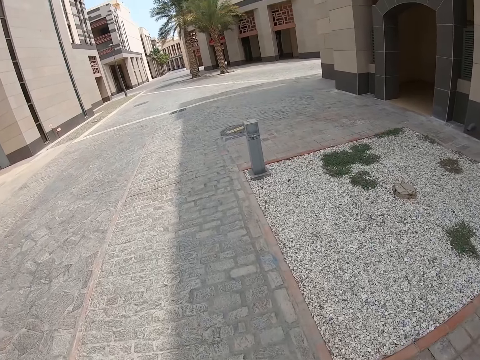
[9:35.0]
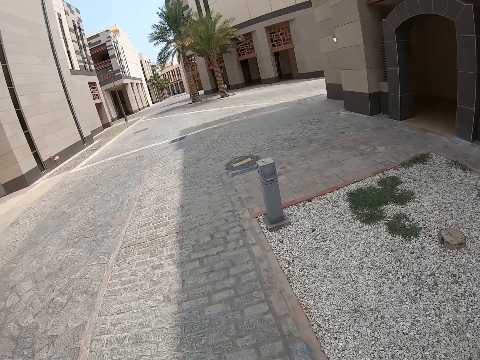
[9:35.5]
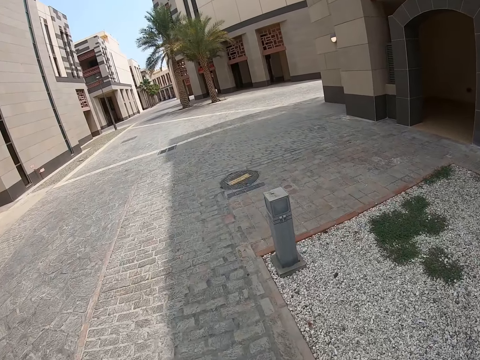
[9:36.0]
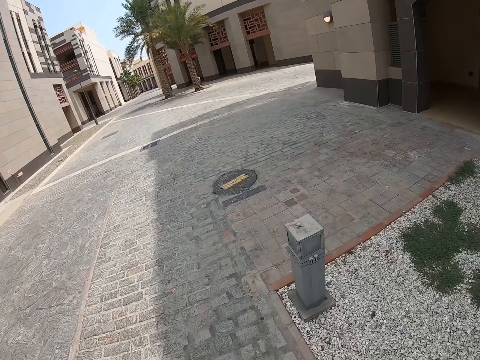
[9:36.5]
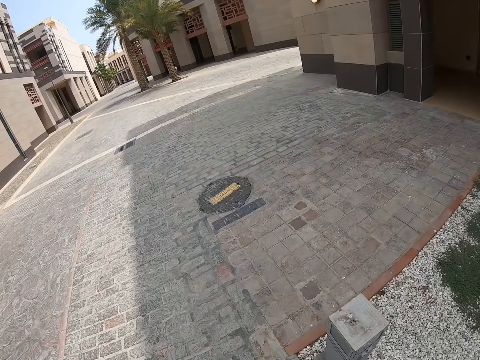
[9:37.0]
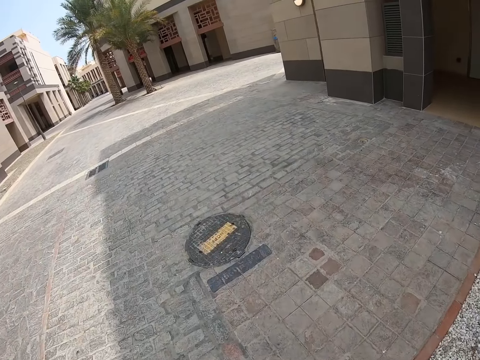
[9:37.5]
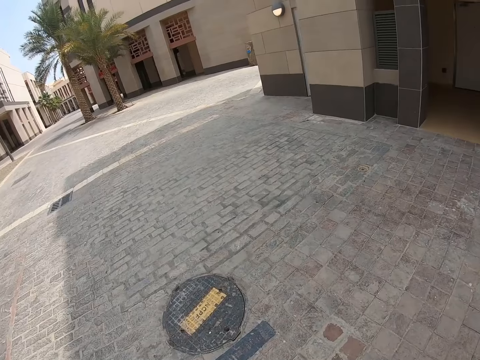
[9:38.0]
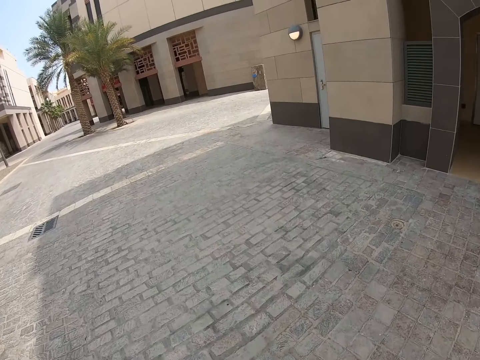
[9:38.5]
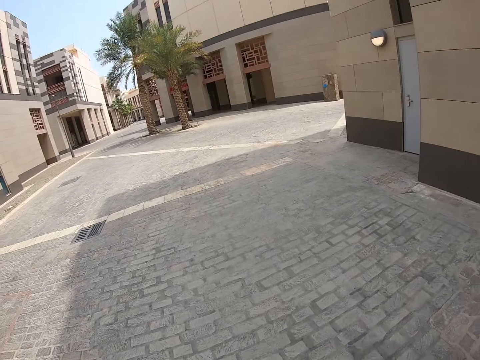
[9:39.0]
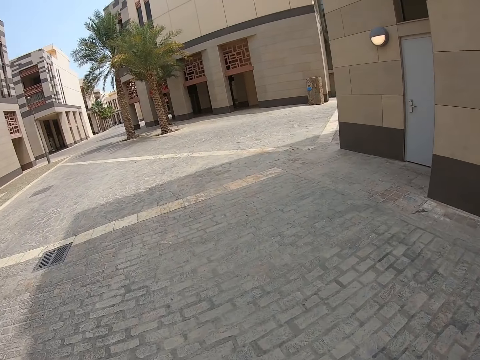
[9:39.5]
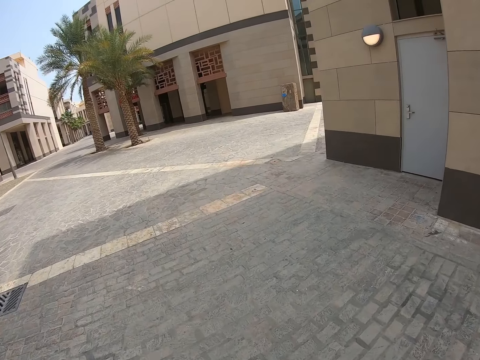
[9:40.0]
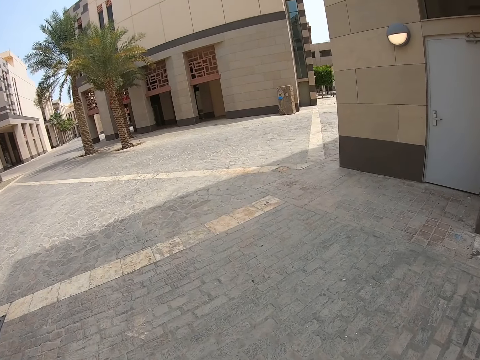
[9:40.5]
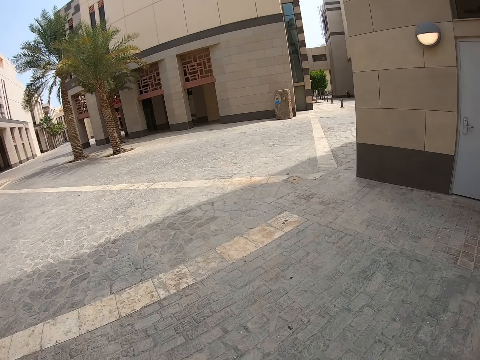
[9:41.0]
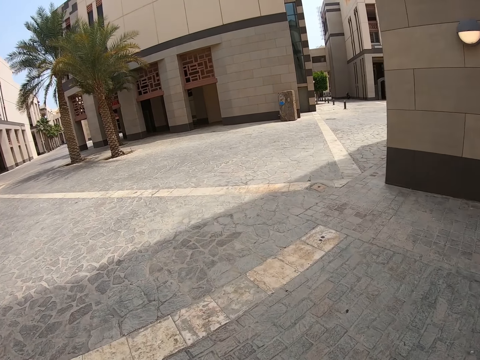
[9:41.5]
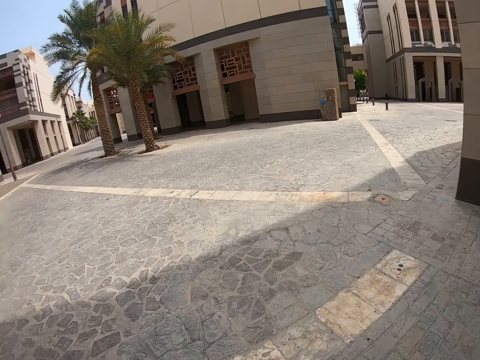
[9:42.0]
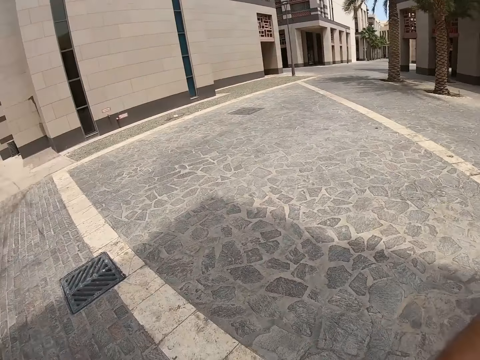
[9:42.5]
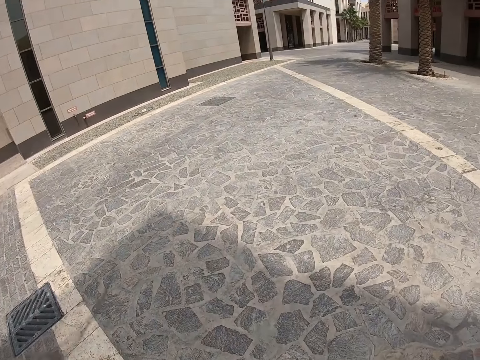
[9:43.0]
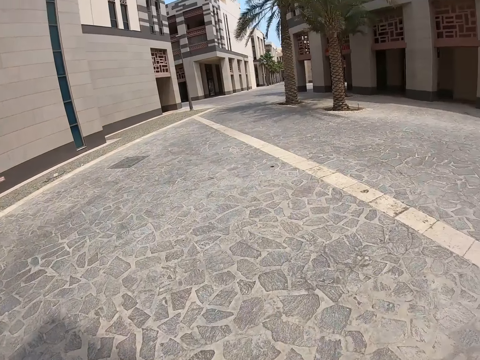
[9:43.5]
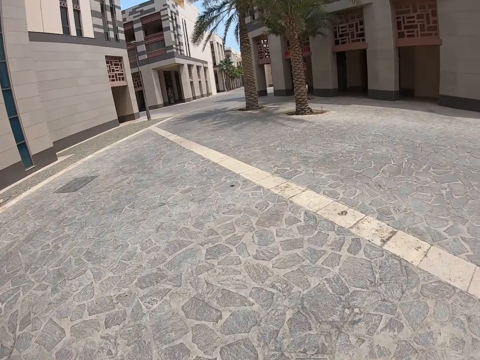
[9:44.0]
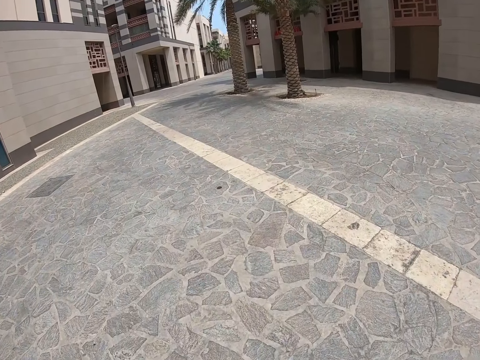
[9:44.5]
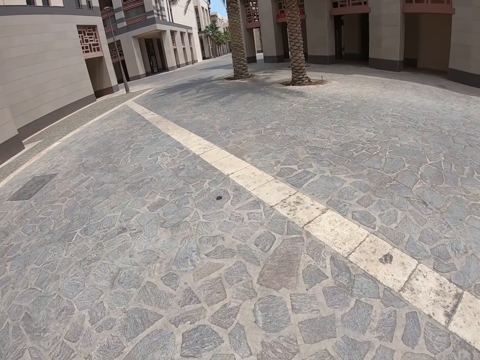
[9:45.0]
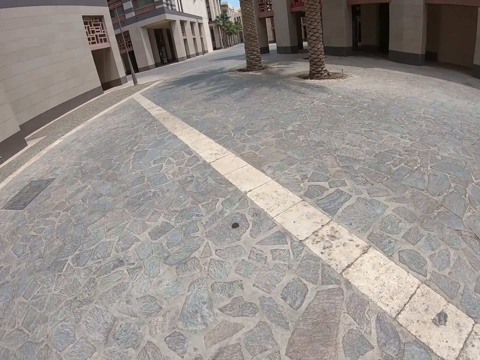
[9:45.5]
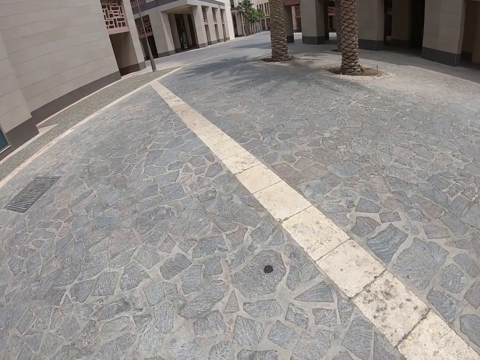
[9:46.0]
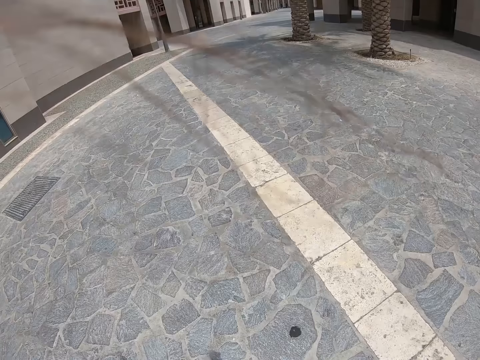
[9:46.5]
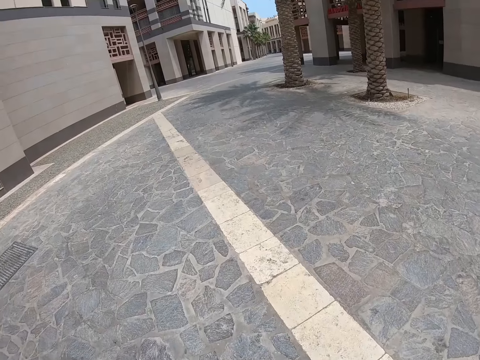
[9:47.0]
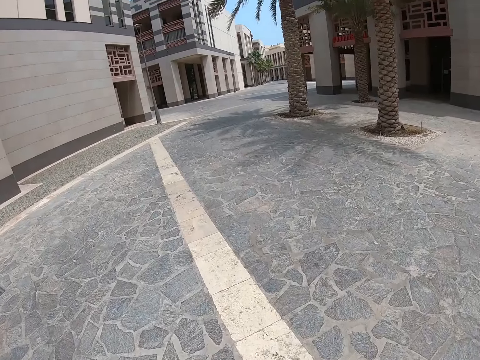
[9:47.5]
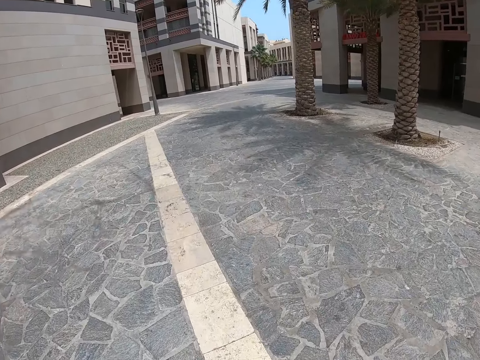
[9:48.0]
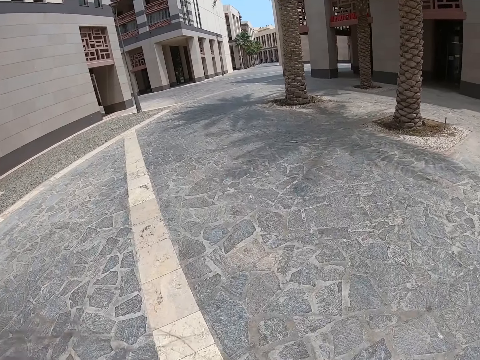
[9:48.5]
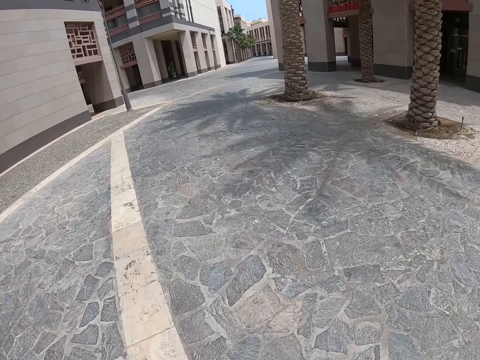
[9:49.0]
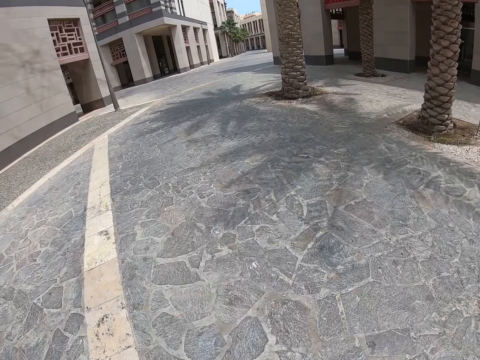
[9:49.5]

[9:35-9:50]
The camera wearer looks around. They swing the left arm. They swing the left arm again. They cross the street.

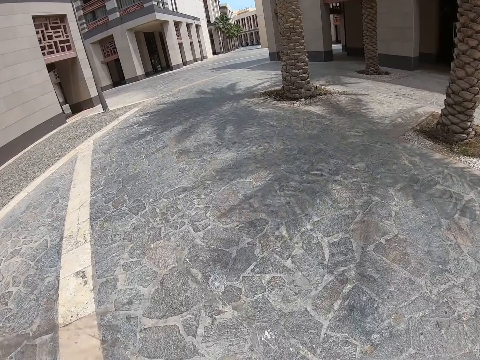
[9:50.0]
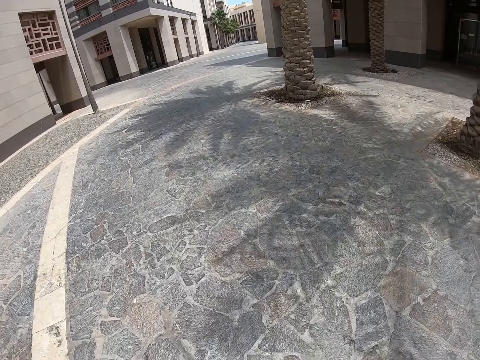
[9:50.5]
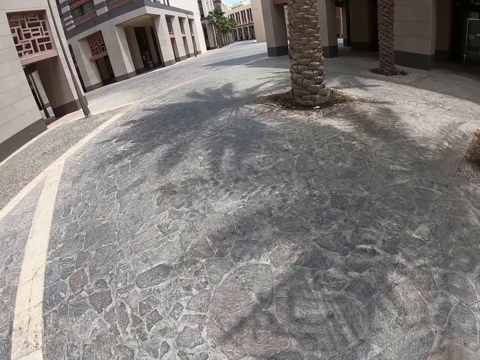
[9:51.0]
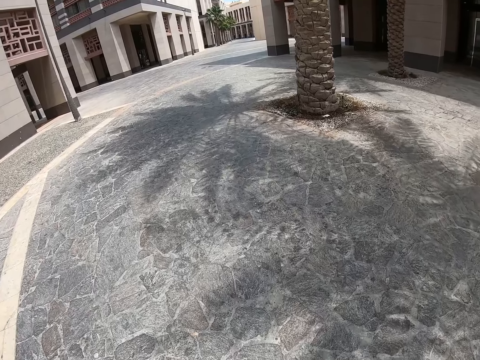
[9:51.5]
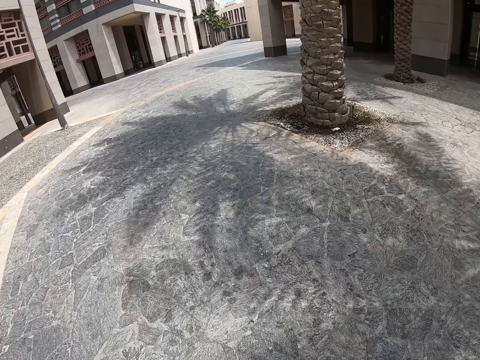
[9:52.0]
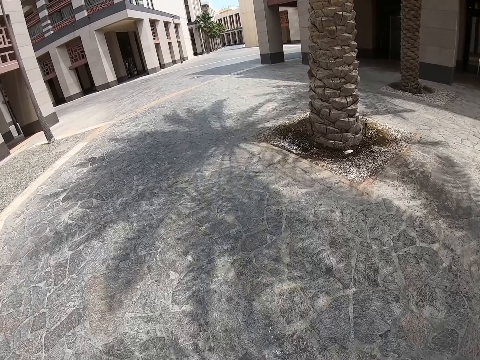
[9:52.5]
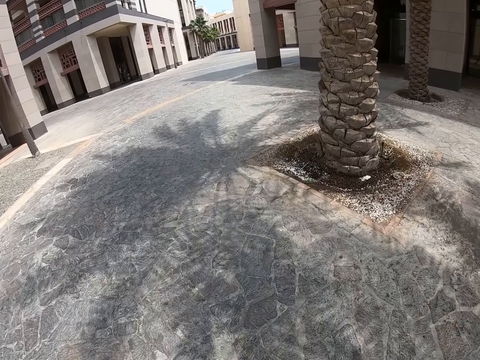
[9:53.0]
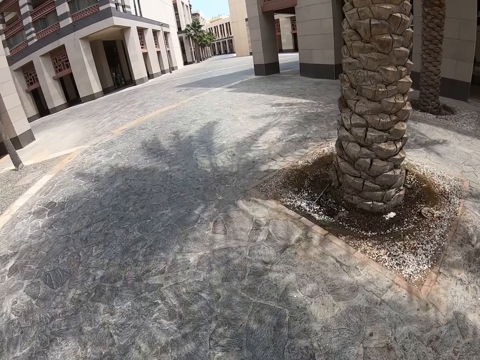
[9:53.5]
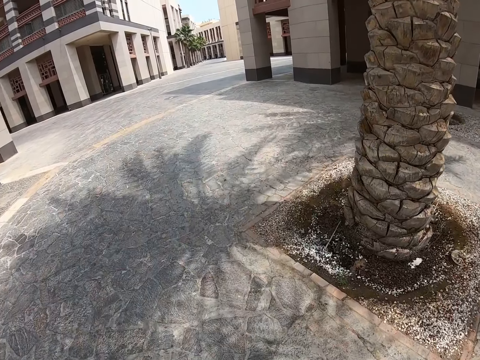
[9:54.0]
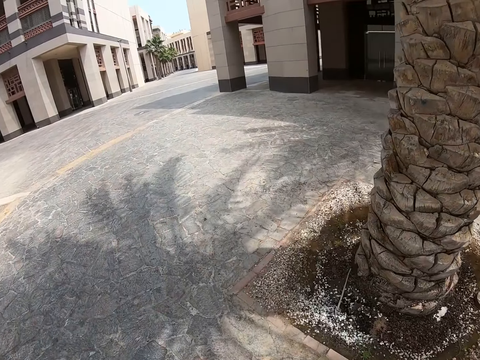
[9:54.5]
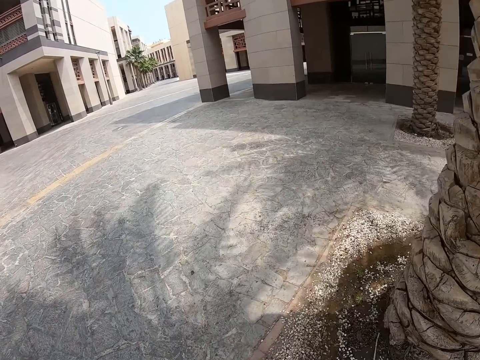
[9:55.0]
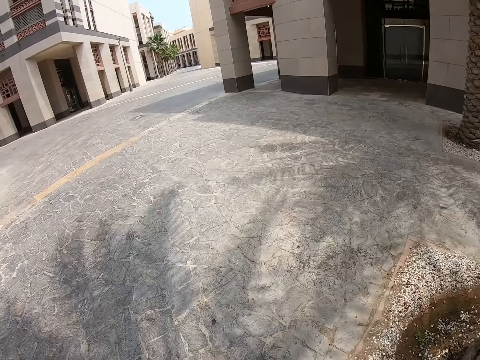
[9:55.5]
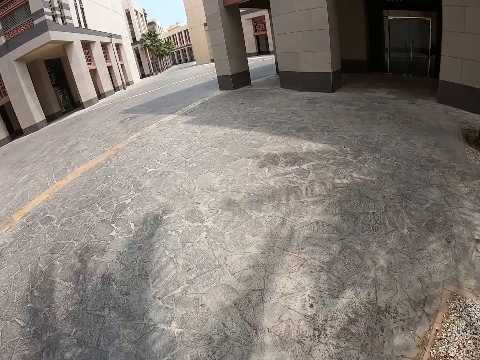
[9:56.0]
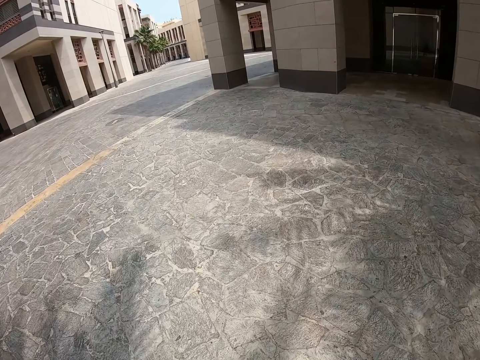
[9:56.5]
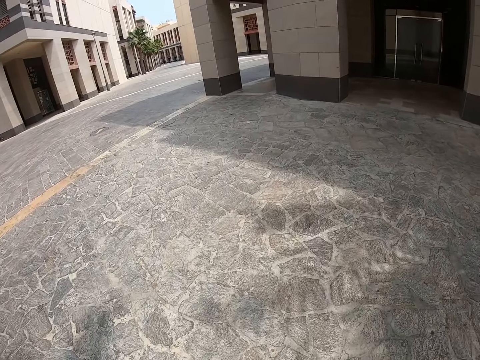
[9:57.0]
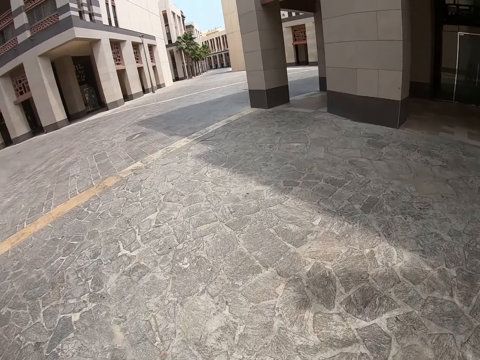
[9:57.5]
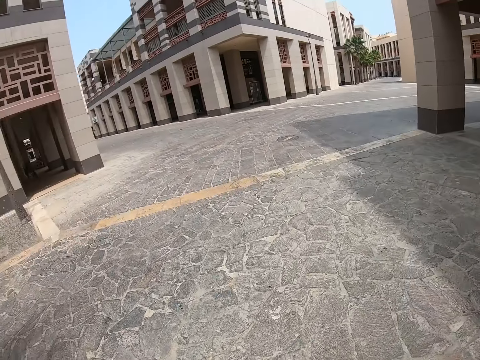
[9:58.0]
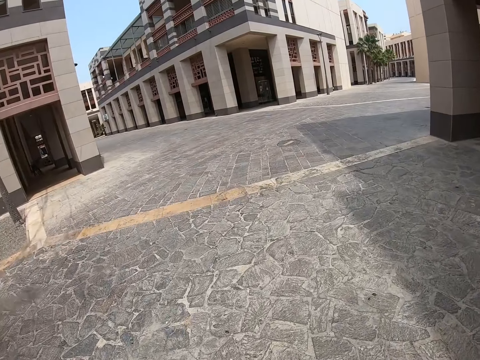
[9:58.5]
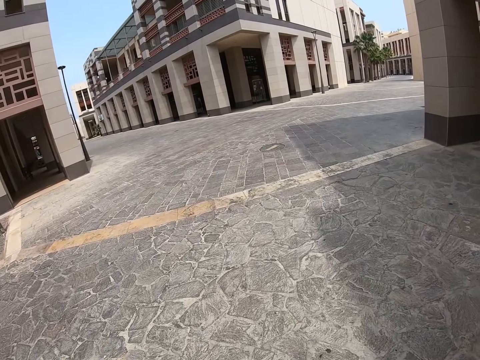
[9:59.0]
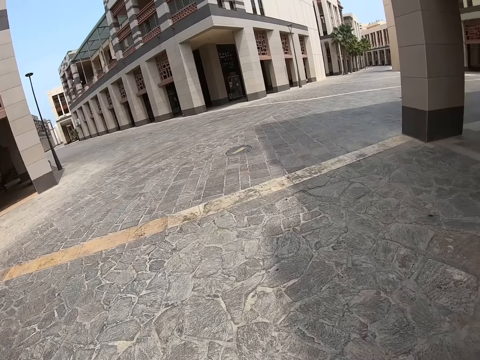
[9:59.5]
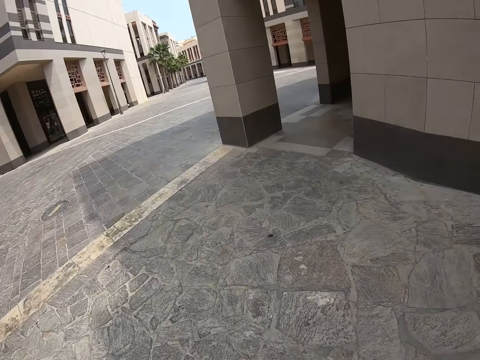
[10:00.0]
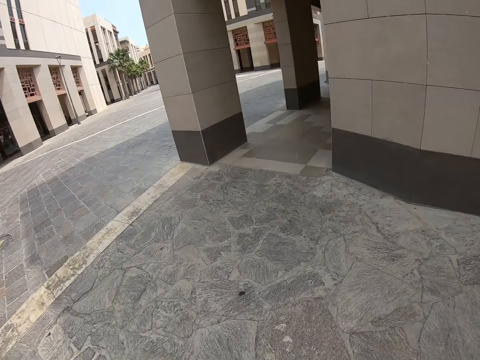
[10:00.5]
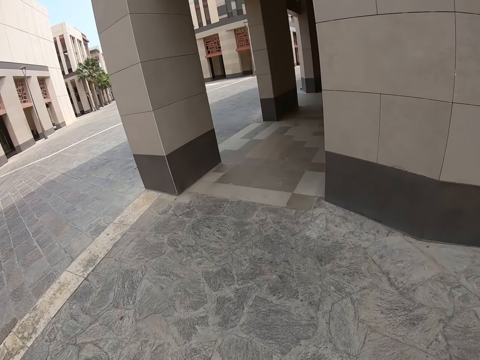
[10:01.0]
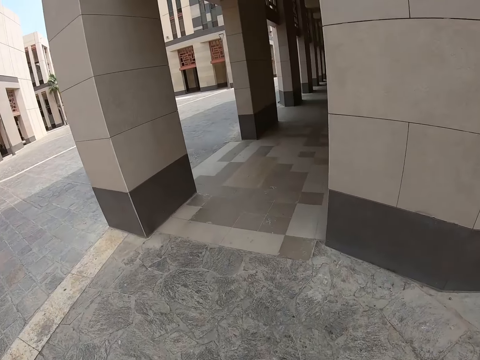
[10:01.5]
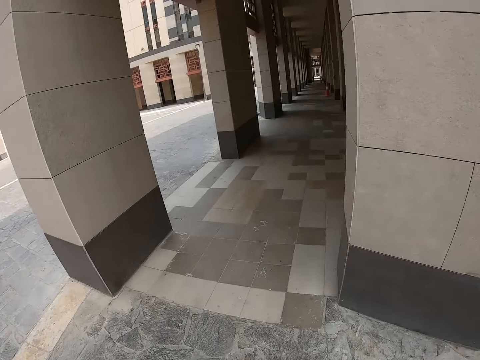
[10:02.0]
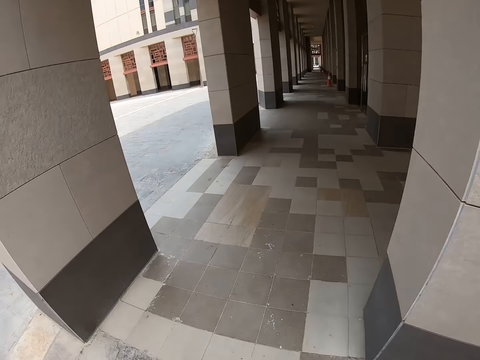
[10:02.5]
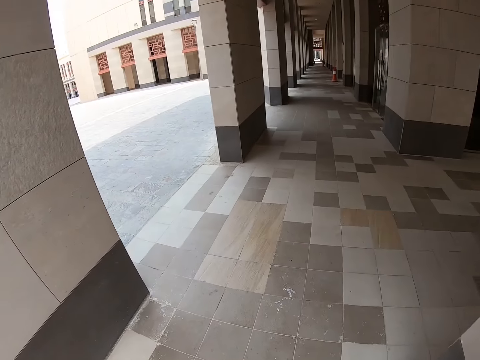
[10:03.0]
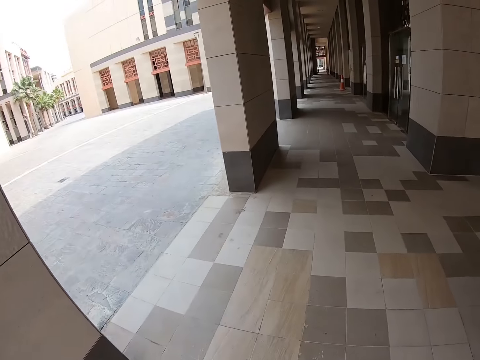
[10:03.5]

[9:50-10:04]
The camera wearer looks around. They walk down the street and enter the alley.
